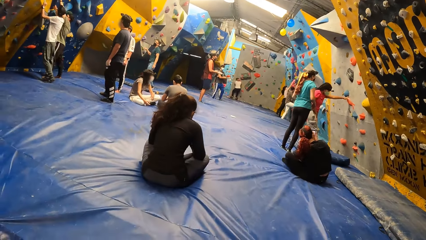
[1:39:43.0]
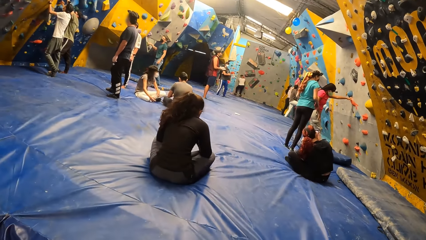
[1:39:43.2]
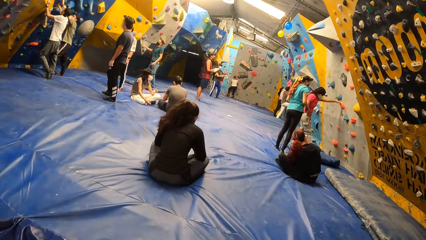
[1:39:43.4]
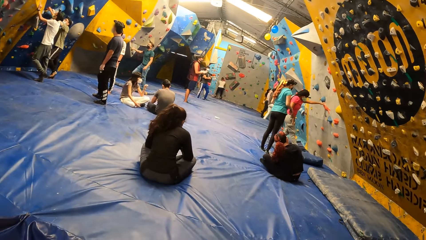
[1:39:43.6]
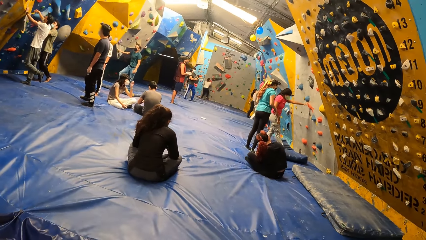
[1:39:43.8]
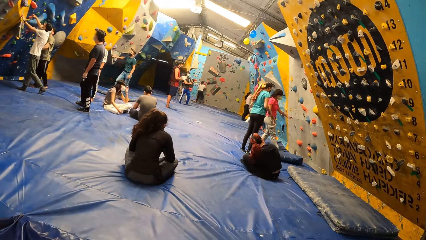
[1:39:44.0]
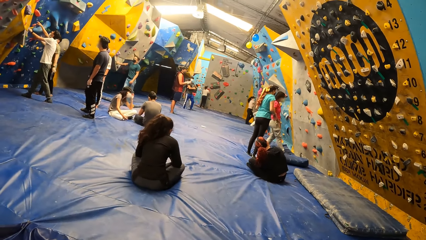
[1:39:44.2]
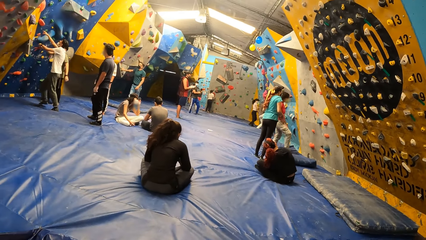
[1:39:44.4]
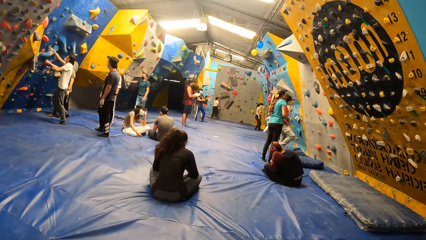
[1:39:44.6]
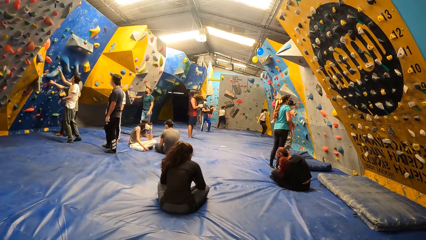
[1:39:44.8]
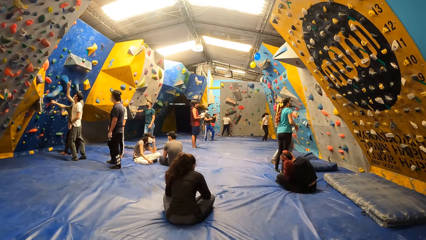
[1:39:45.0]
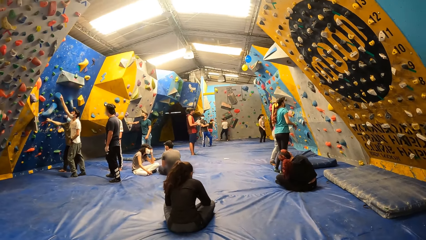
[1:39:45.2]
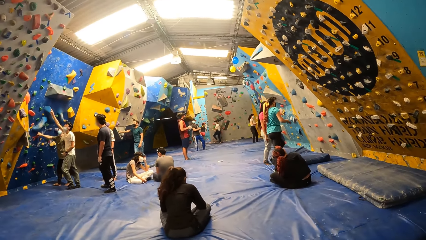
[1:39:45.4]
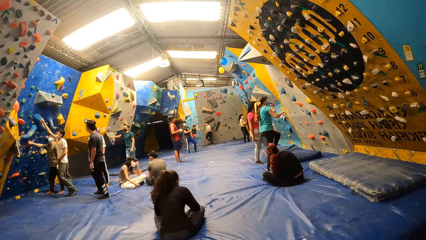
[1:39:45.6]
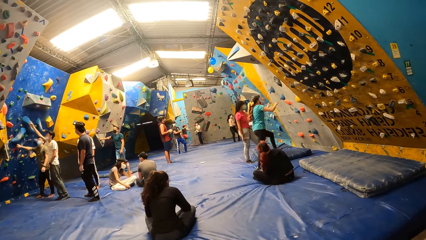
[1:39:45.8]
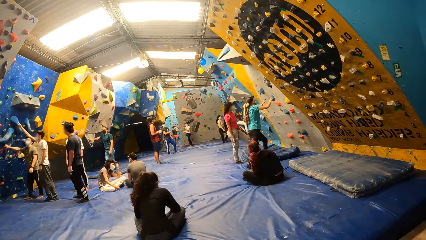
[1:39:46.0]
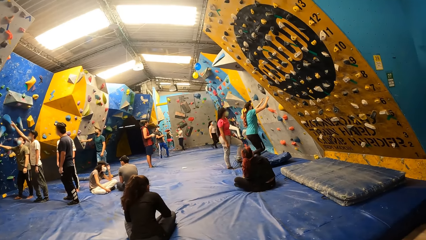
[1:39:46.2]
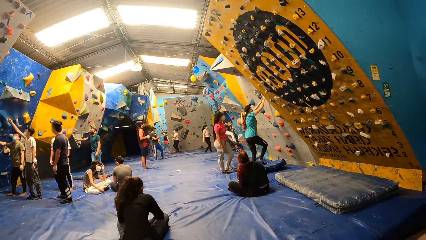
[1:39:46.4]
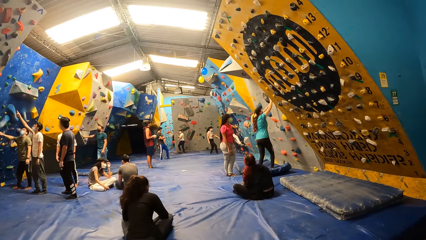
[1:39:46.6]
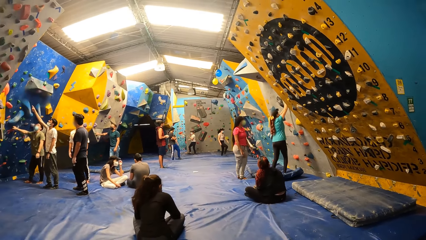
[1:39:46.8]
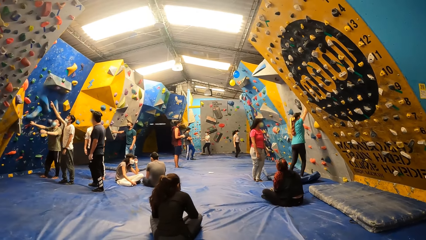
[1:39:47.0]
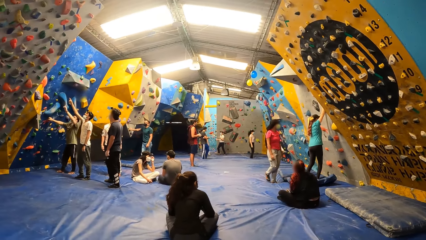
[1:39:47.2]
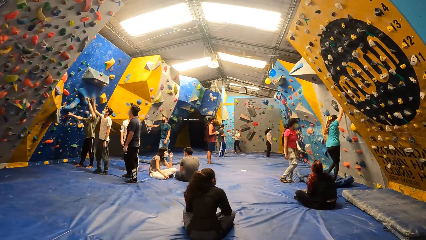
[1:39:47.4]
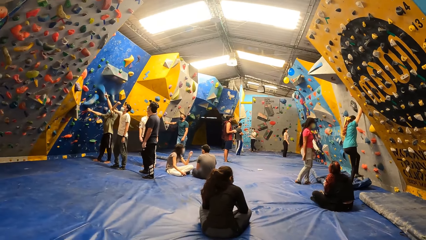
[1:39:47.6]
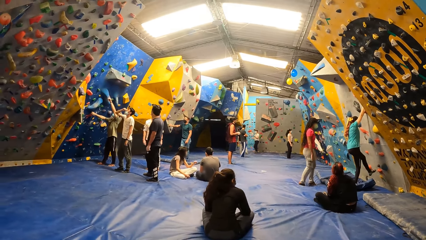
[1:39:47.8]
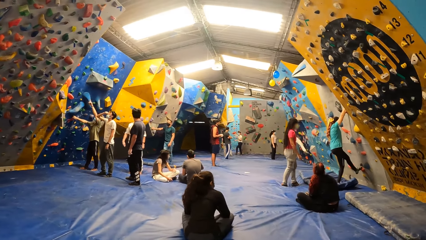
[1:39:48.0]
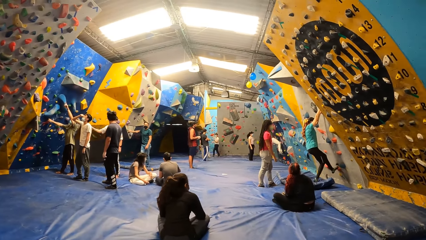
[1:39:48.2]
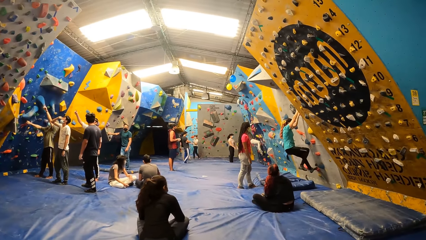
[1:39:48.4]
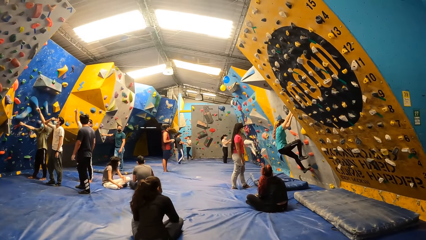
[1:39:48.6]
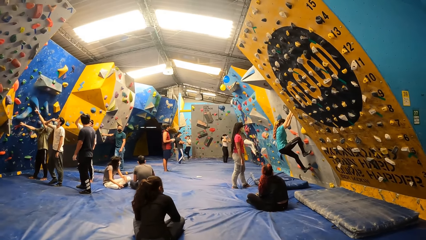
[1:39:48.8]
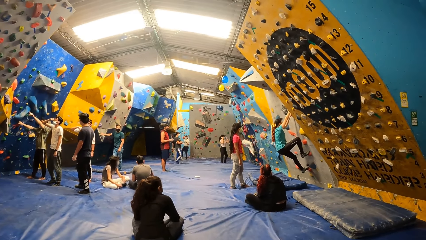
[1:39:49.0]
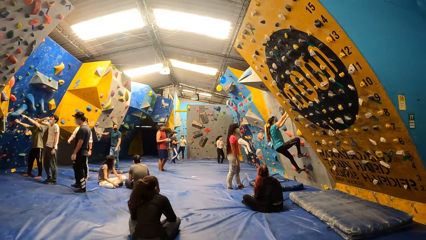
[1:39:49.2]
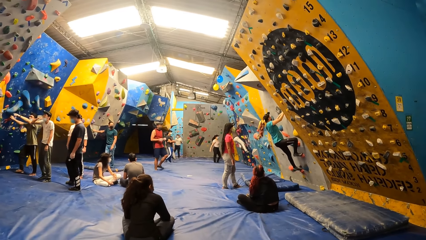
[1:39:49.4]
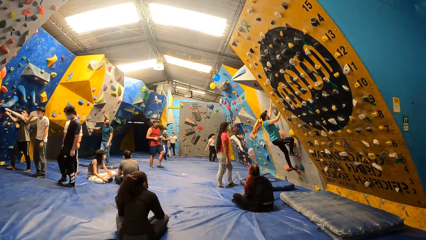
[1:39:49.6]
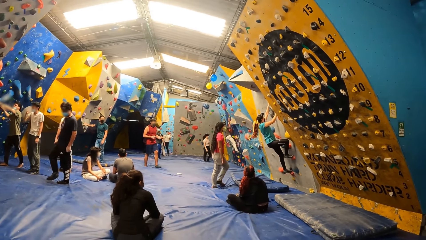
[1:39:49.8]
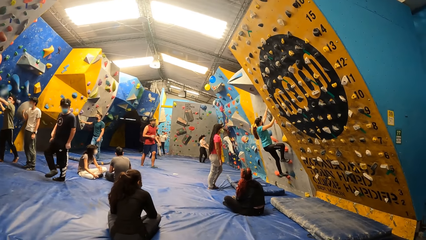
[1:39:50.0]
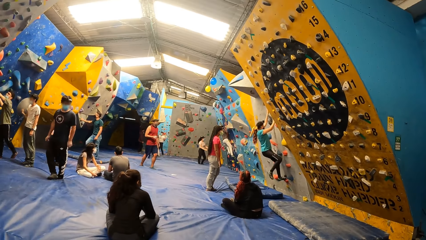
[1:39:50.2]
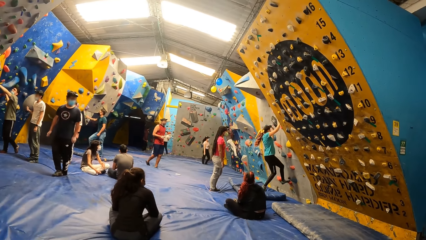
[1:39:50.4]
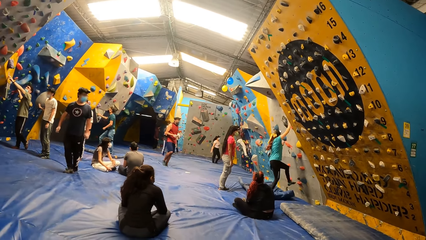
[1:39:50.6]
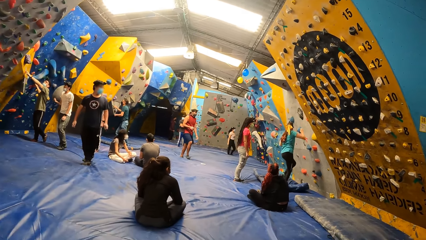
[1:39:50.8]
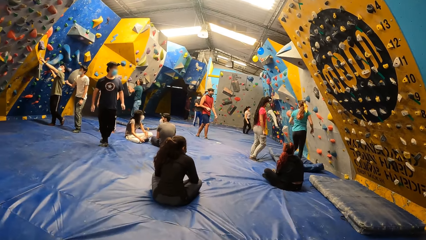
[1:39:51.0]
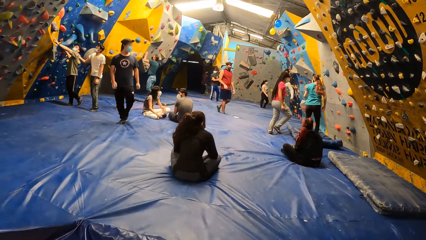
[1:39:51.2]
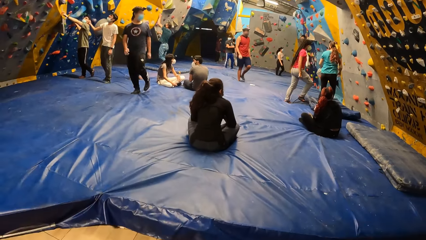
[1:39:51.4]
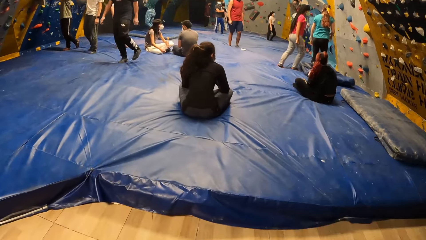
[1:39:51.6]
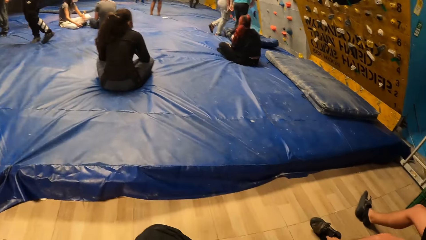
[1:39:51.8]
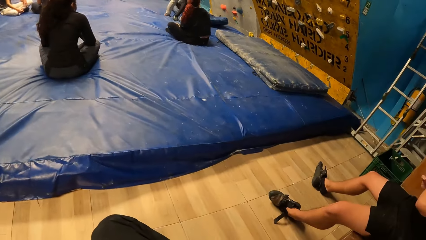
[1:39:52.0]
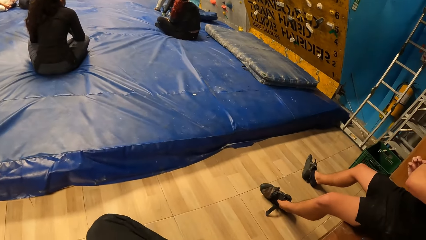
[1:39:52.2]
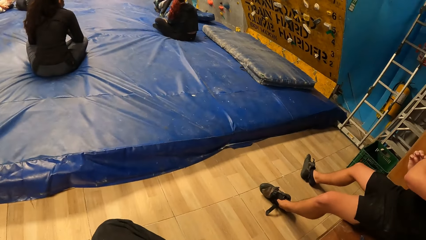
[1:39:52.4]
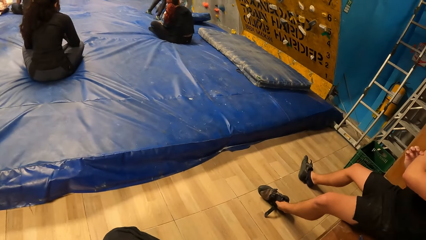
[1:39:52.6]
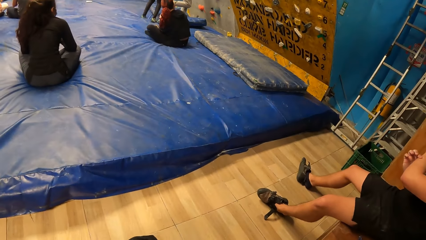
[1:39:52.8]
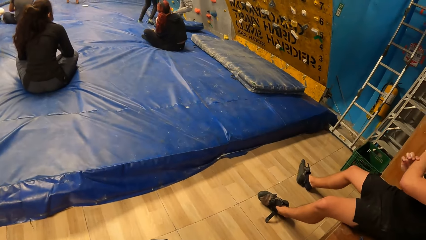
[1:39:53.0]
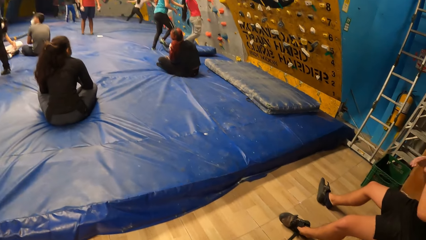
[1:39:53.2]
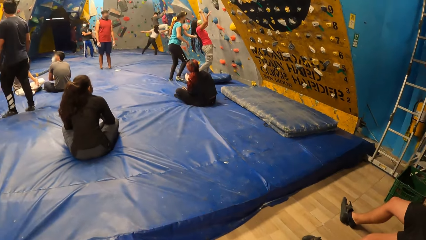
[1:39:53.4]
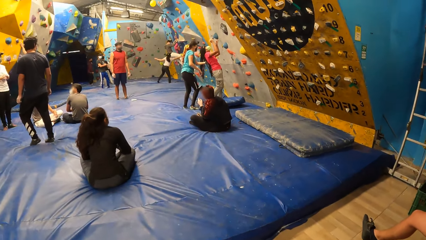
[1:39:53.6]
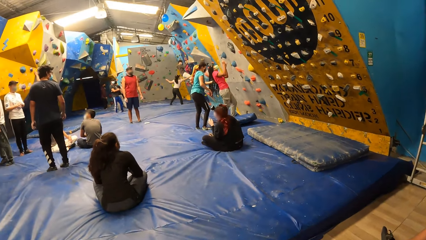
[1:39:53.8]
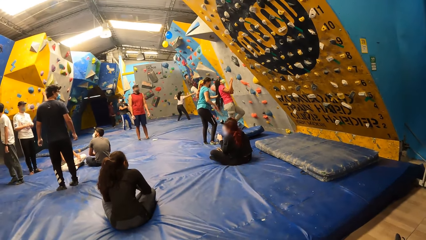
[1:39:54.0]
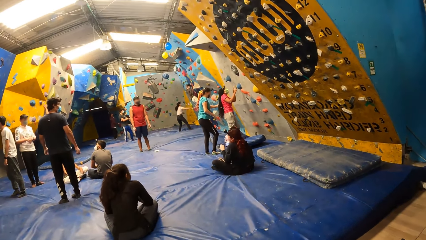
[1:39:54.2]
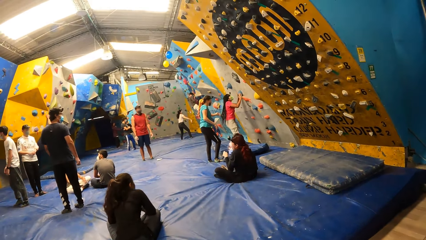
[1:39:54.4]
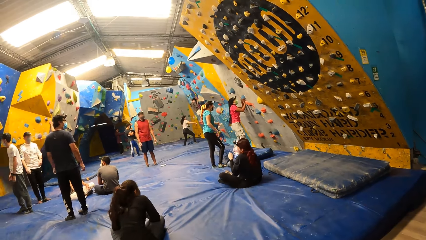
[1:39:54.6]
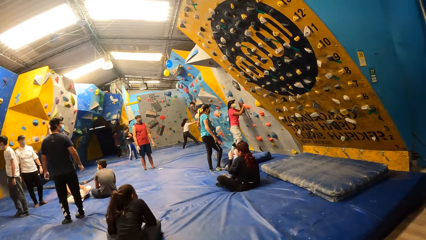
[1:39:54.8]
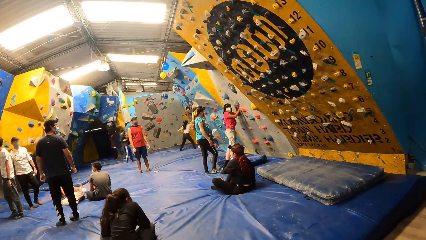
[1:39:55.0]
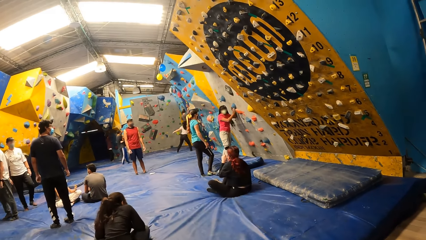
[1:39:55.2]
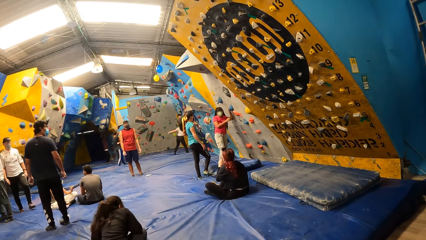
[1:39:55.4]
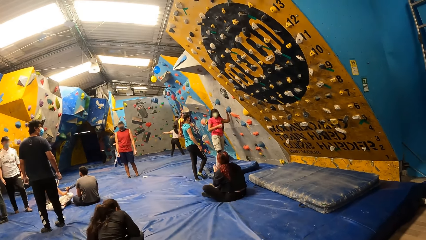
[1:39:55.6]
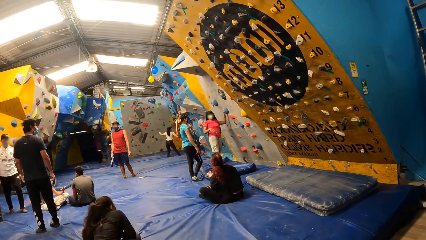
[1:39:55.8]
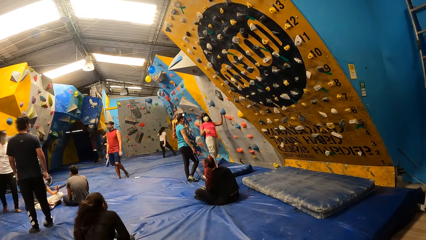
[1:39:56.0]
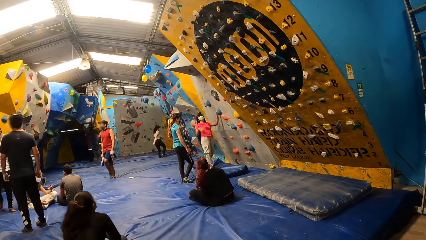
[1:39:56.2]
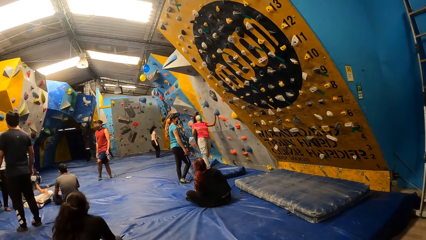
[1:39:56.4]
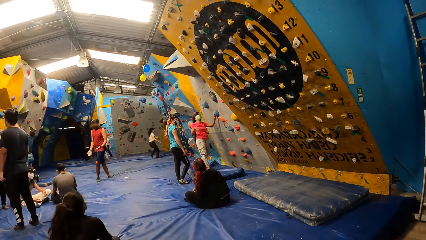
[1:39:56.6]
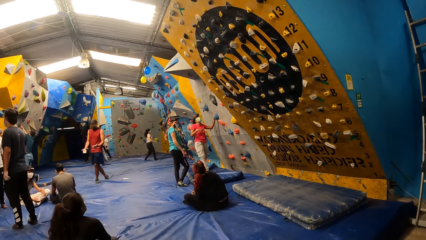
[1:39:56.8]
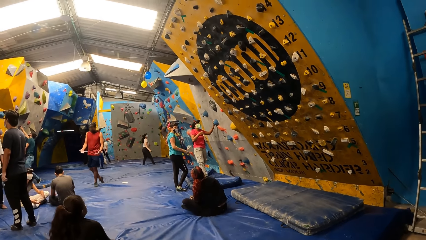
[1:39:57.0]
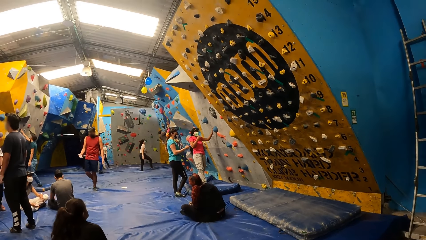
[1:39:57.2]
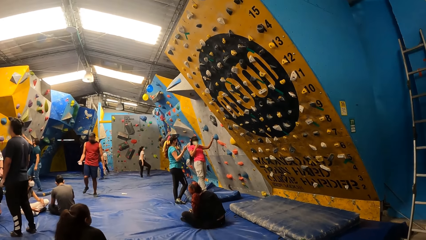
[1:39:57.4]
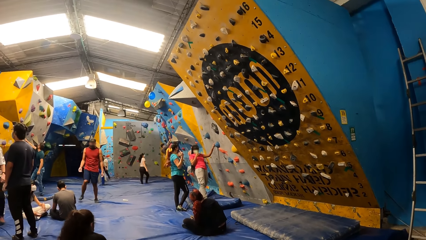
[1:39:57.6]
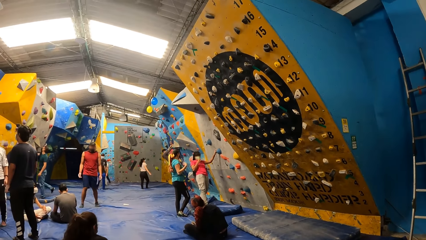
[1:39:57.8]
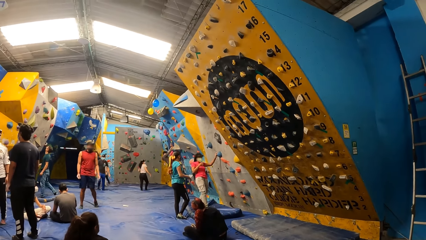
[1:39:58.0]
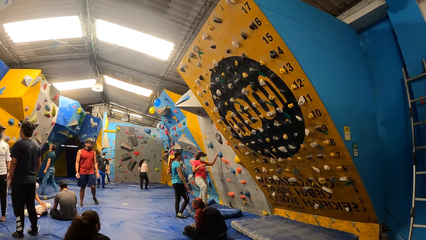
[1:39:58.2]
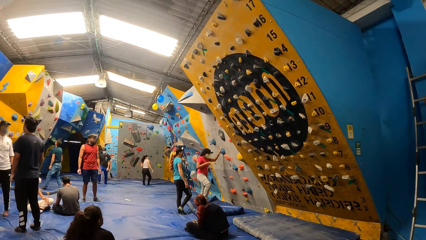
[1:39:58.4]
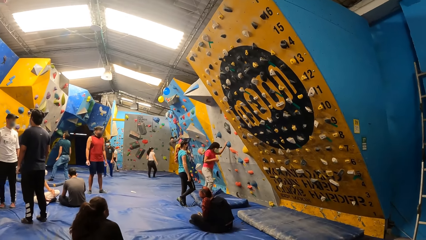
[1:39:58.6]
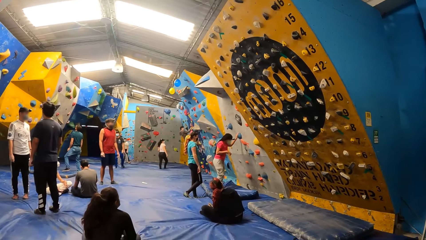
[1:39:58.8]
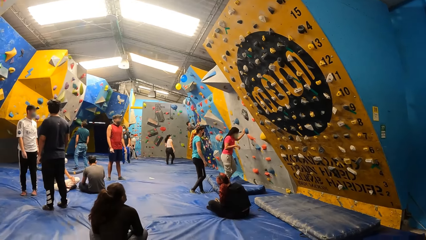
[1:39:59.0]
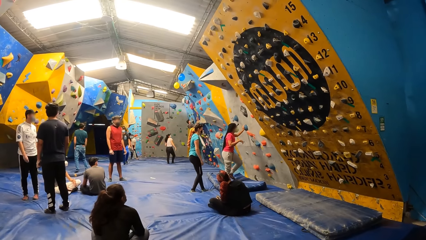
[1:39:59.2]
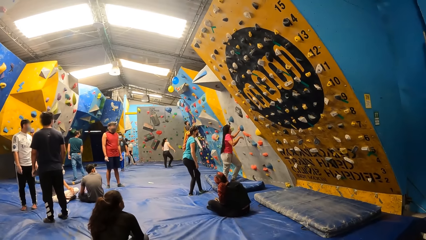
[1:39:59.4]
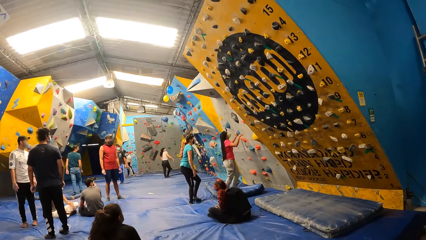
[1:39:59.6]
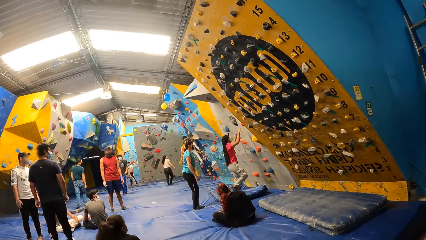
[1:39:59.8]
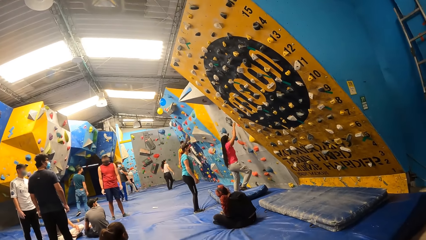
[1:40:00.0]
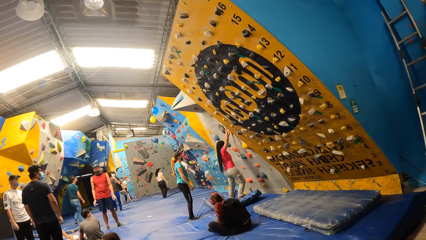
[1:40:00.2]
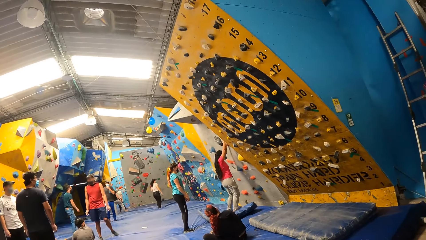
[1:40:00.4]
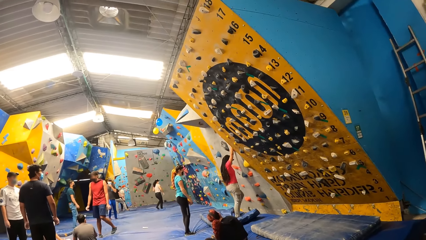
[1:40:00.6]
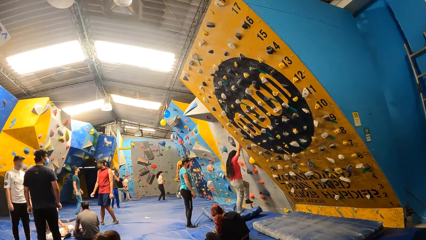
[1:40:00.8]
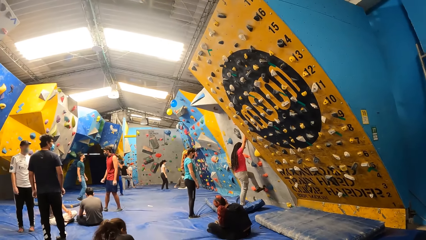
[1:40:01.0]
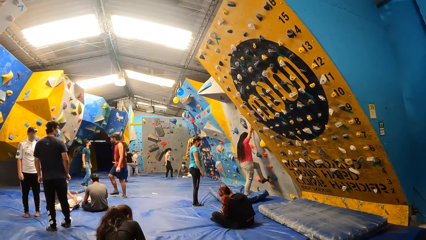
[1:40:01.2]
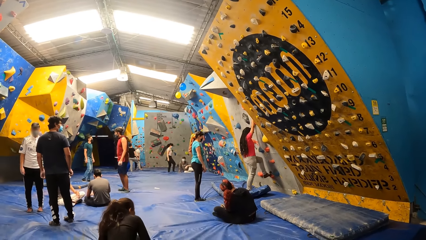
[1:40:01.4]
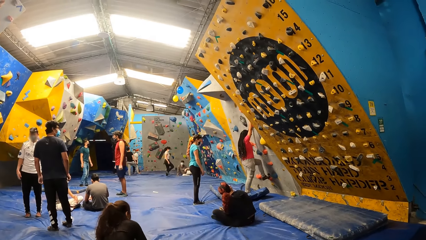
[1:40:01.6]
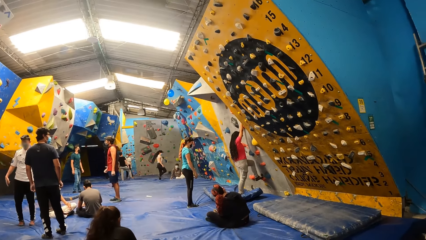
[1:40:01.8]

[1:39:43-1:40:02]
A woman removes her left hand from the bouldering wall. Another woman climbs the bouldering wall. The other woman jumps down from the bouldering wall. The camera wearer looks down. The first woman touches the bouldering wall with both hands. The camera wearer looks around. The first woman removes her right hand from the bouldering wall. The first woman climbs the bouldering wall.
